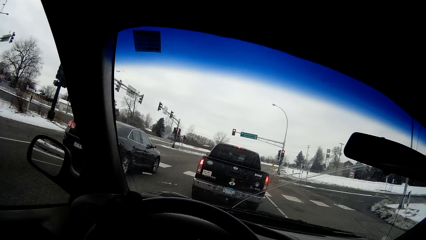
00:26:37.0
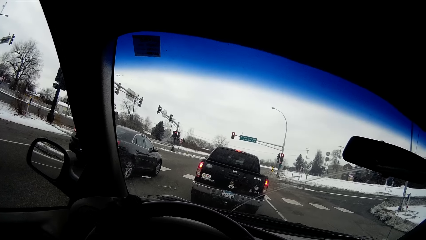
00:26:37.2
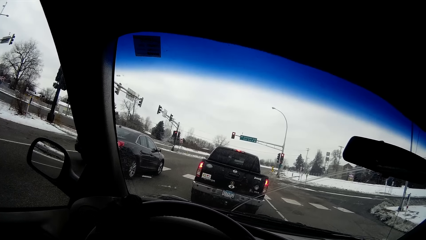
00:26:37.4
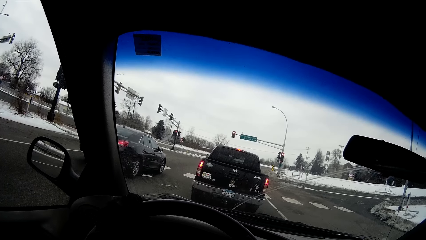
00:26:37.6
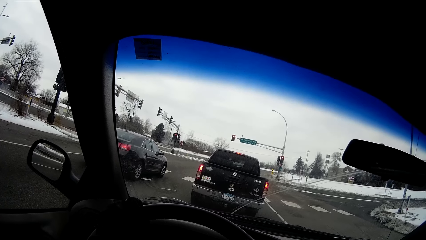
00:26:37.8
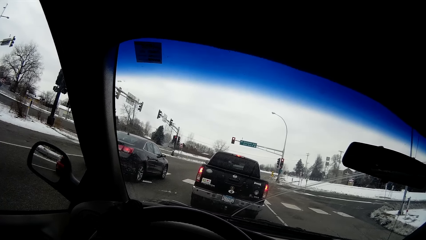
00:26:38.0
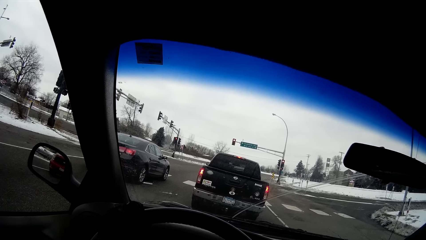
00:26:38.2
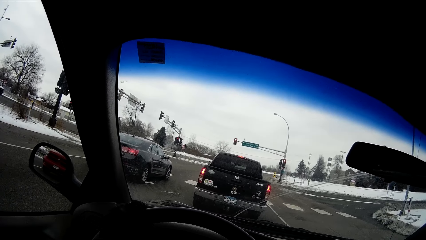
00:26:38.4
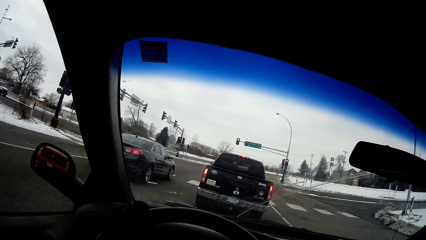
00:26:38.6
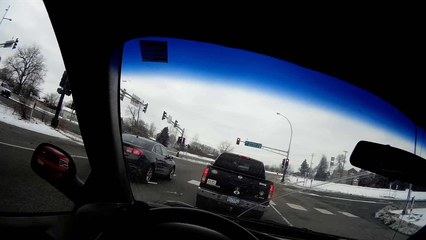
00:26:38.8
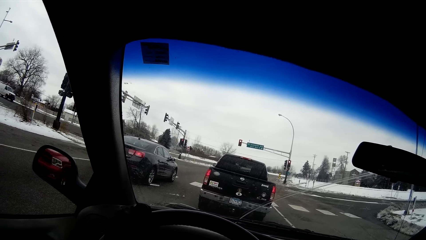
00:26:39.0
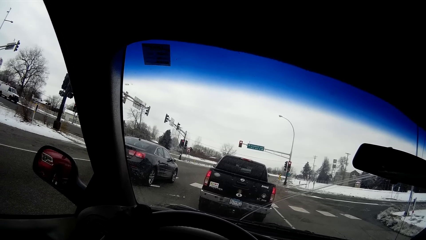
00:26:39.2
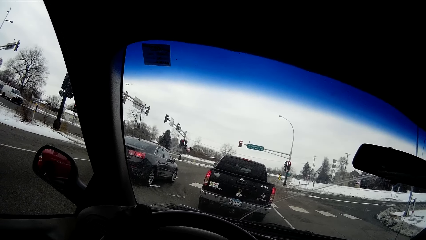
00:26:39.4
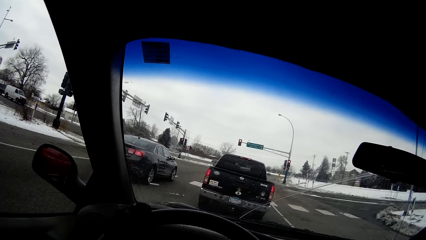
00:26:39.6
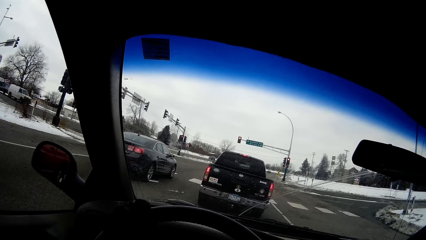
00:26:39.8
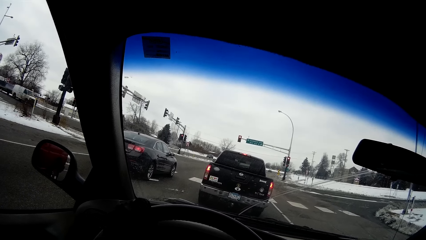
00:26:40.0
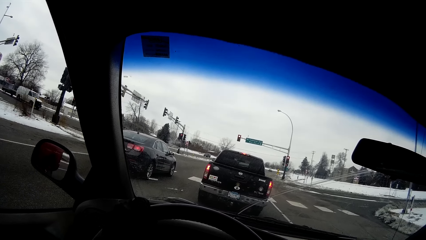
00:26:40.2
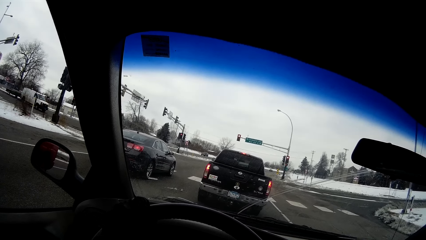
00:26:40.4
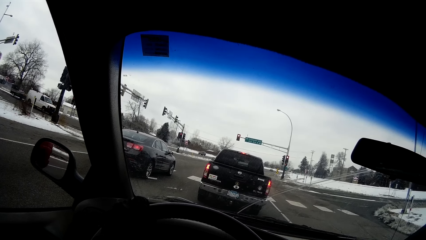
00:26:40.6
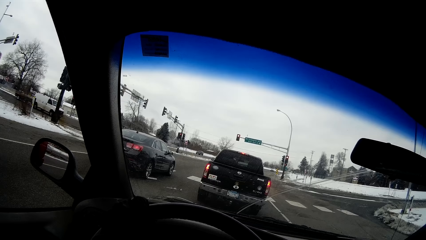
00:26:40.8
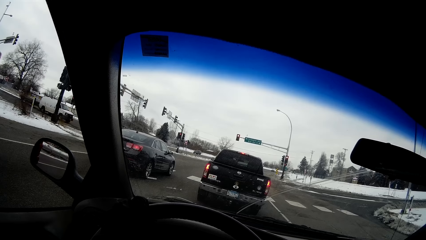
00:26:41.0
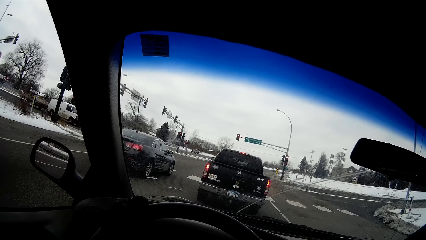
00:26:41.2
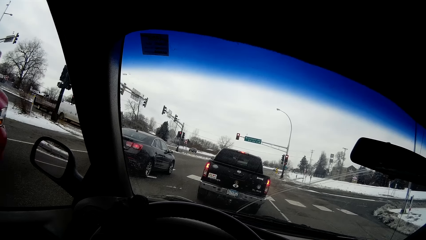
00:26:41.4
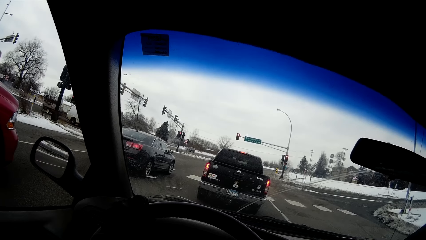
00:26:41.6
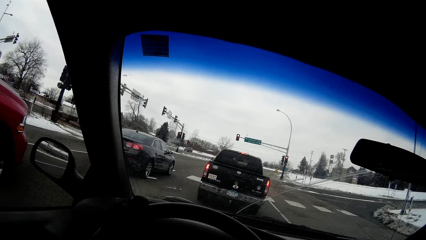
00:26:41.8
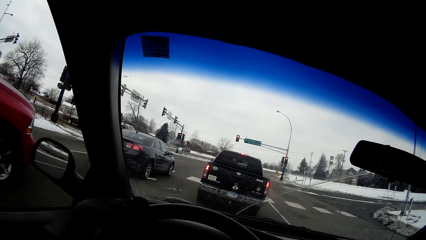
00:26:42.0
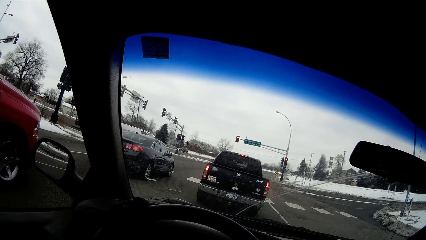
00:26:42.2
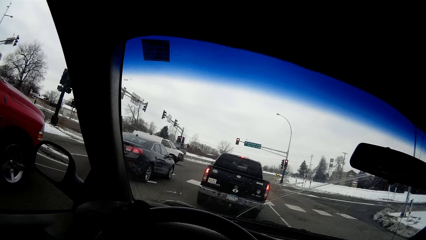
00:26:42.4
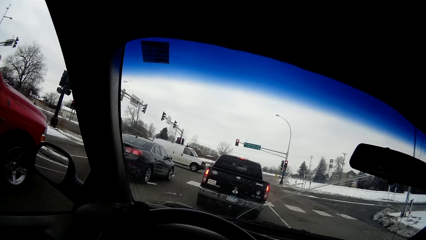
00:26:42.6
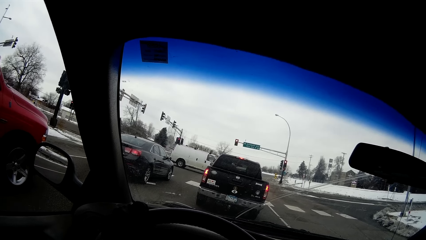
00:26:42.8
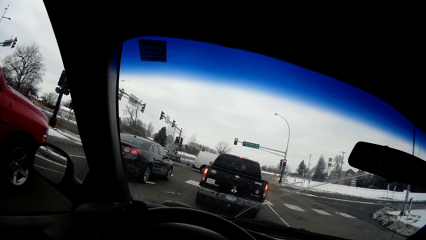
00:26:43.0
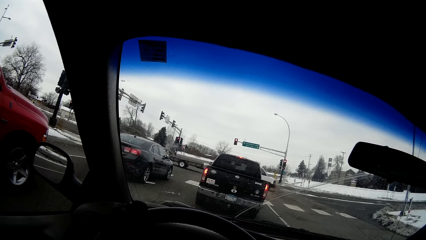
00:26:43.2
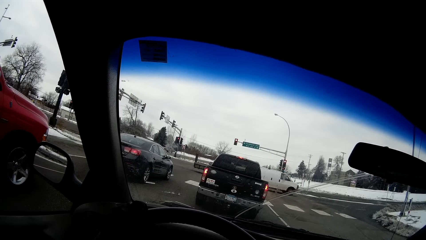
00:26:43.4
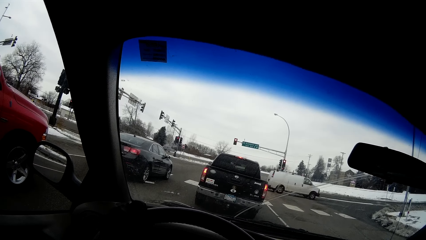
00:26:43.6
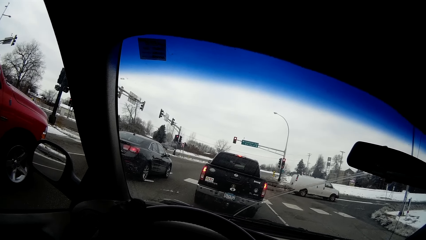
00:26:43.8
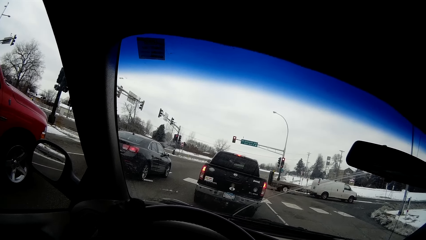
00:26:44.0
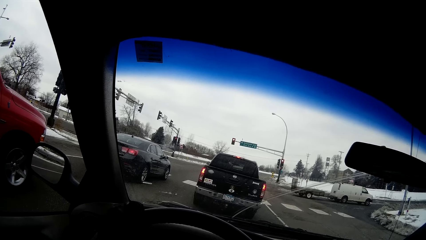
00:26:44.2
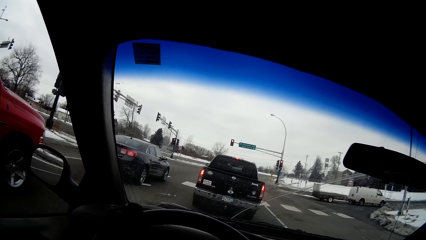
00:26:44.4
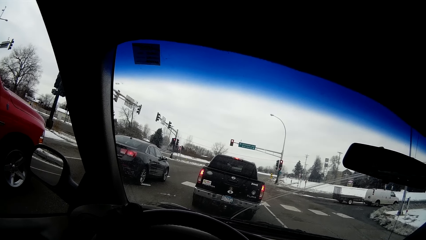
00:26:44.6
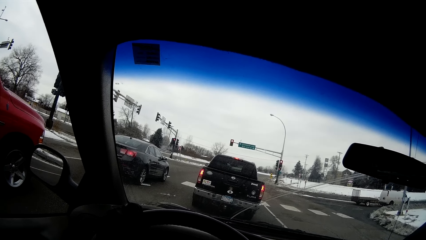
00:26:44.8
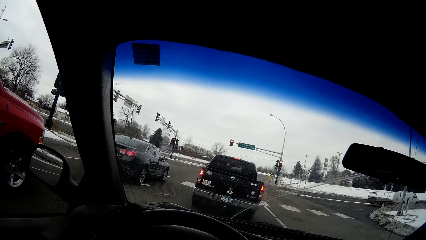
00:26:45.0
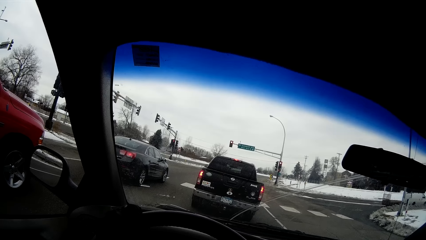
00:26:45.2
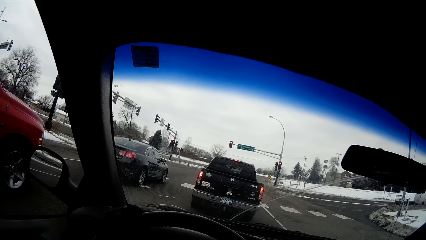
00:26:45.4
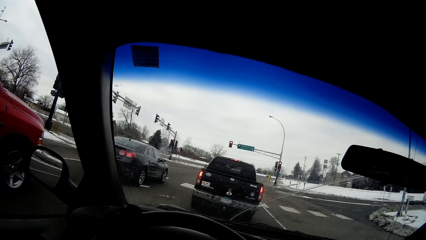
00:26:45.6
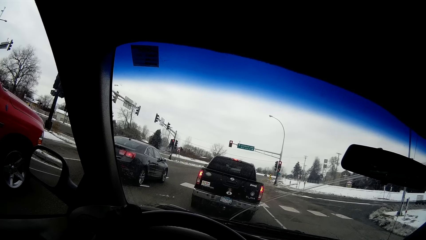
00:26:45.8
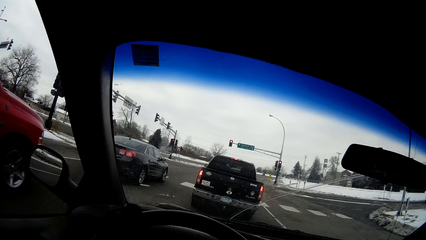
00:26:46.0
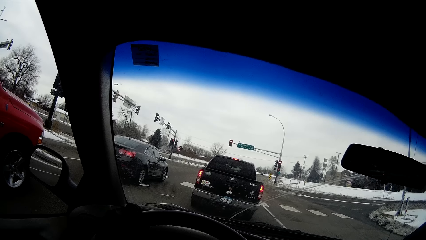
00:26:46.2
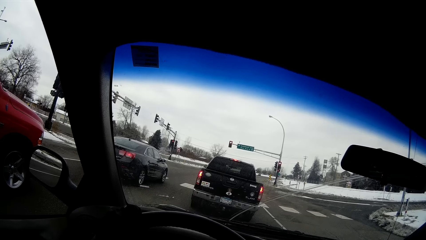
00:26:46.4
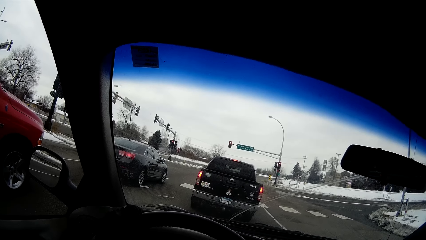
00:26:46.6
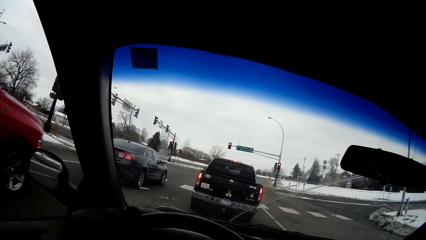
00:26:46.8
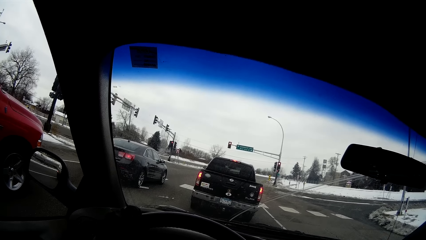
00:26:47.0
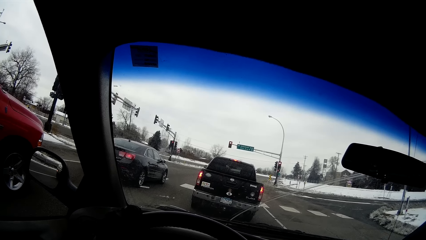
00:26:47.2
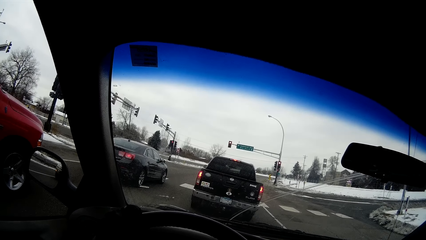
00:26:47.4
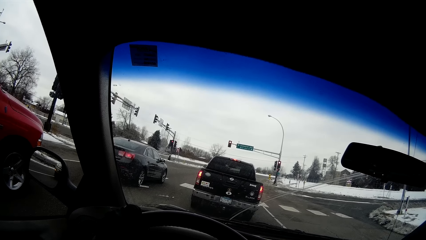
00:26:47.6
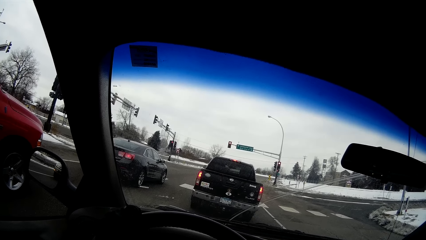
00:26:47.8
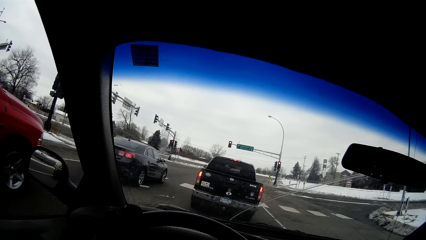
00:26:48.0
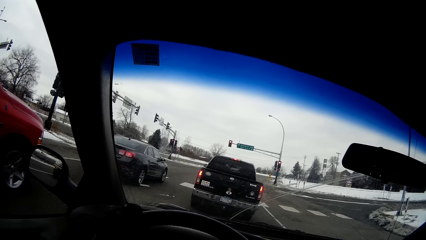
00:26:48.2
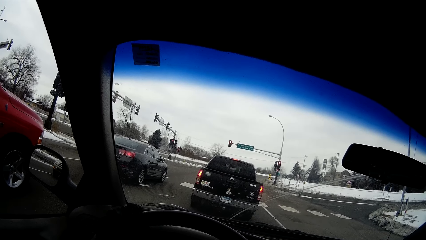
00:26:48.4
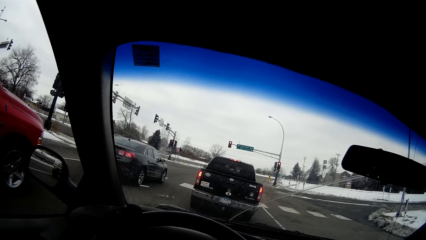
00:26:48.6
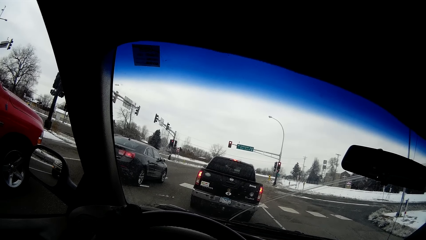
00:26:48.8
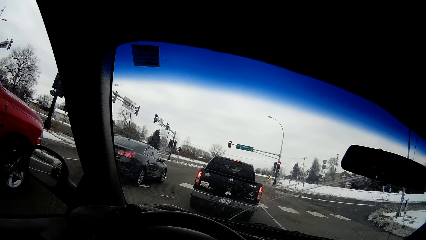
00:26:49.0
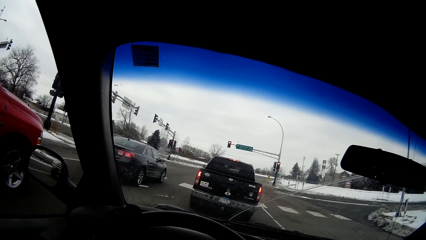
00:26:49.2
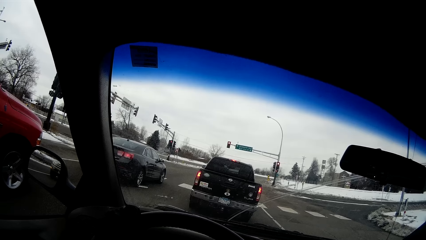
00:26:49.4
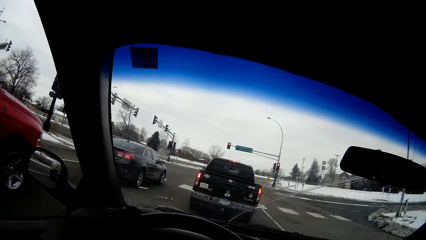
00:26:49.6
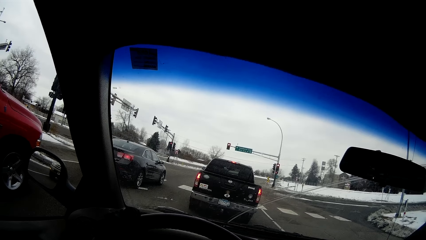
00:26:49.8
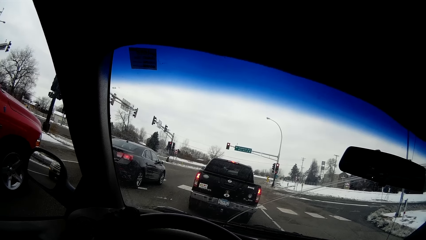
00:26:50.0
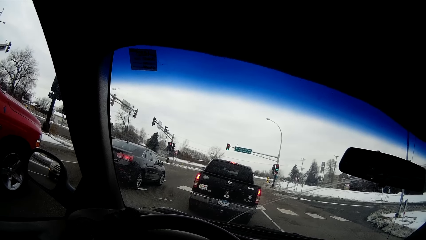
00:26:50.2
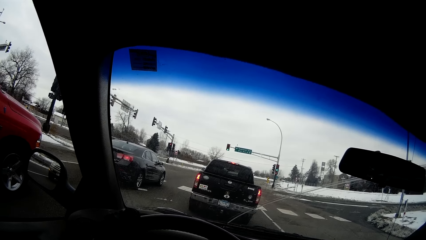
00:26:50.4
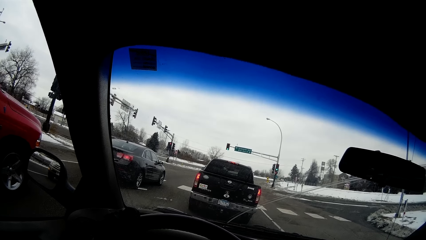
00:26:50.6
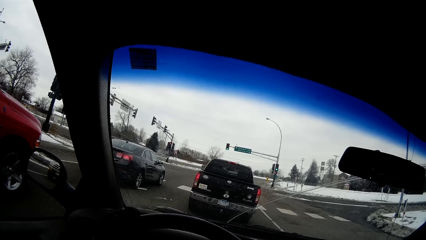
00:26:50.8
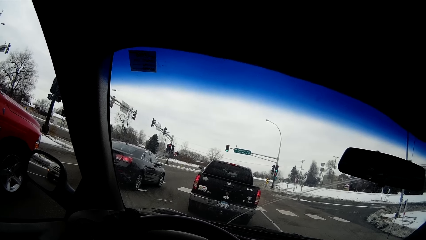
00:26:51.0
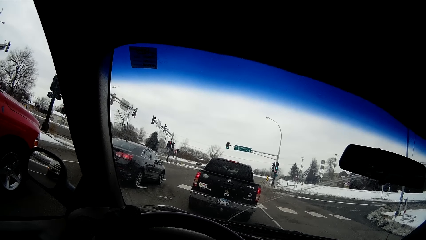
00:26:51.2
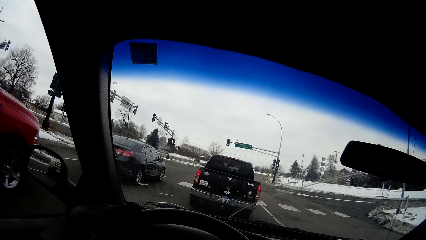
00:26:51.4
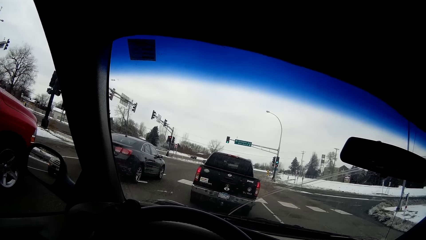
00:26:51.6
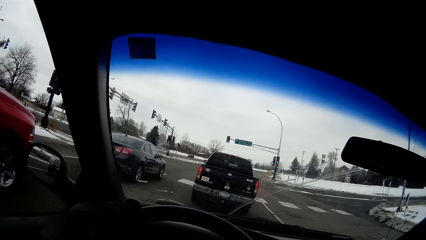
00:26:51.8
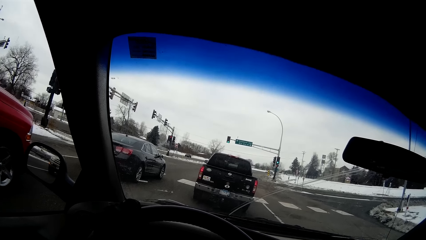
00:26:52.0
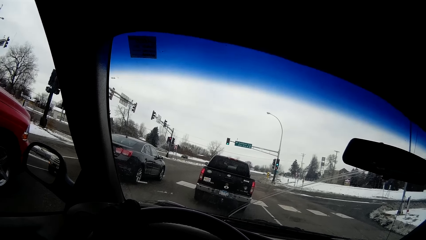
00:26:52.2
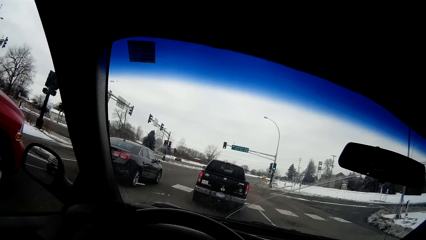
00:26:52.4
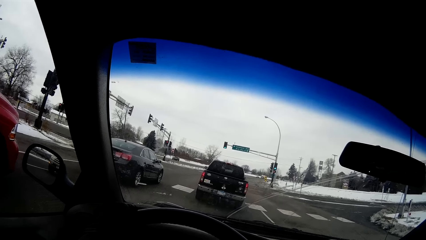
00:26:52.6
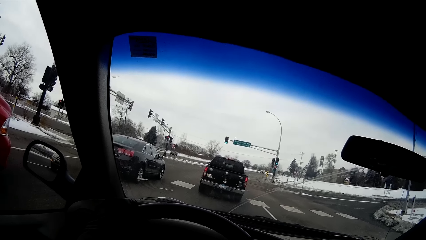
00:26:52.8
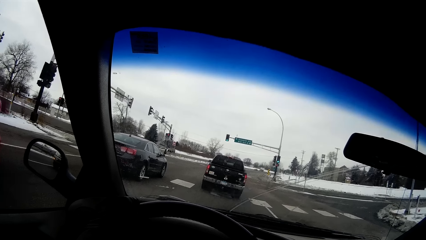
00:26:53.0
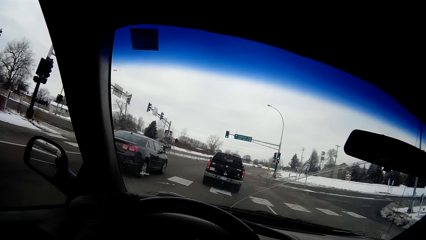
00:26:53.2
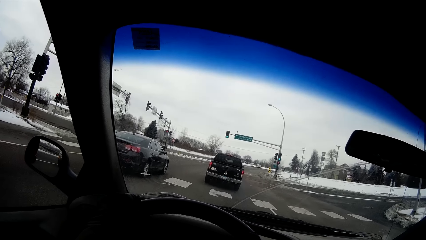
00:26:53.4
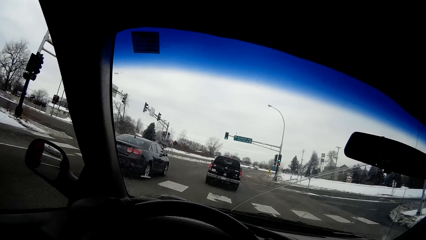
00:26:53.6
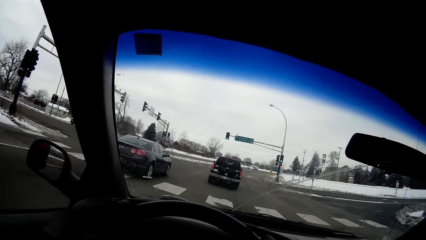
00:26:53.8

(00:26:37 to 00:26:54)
The camera wearer drives the car off the traffic lights. She drives along the road with her left hand on the steering wheel.
